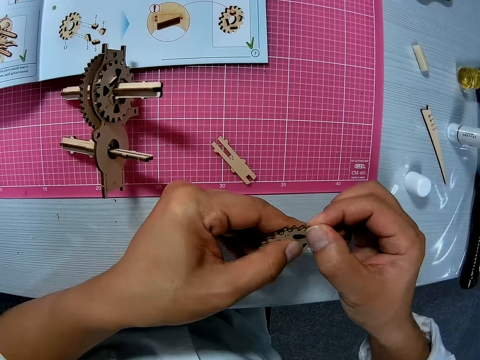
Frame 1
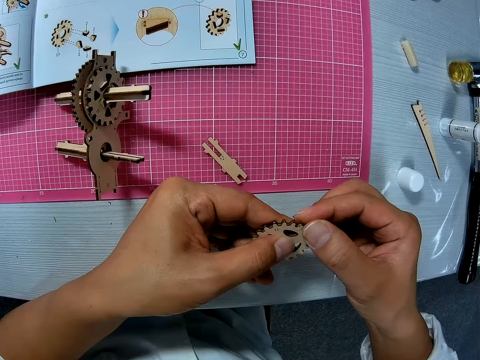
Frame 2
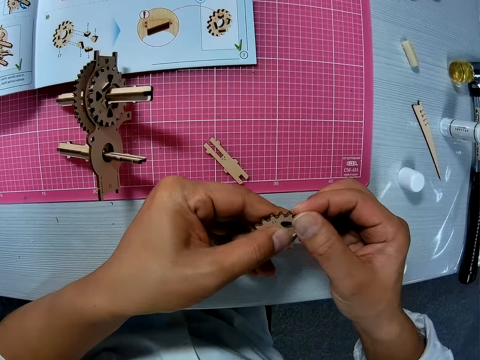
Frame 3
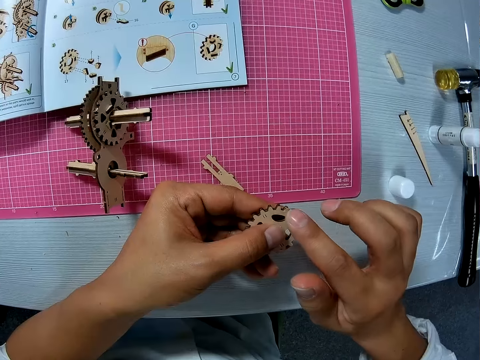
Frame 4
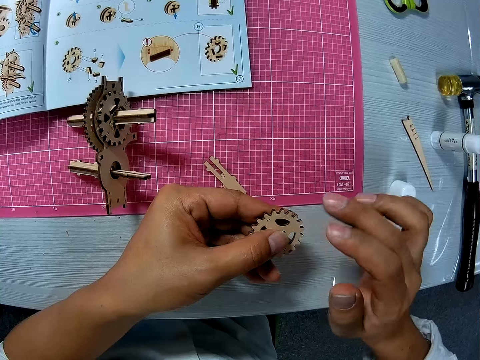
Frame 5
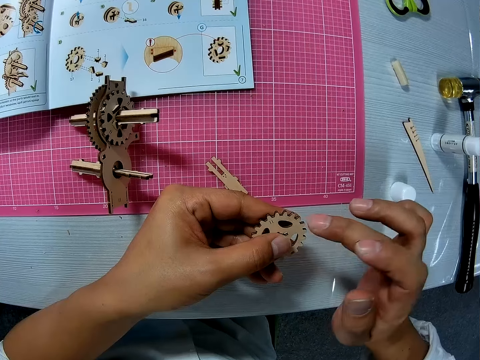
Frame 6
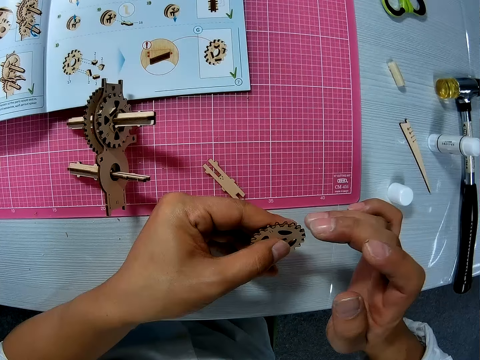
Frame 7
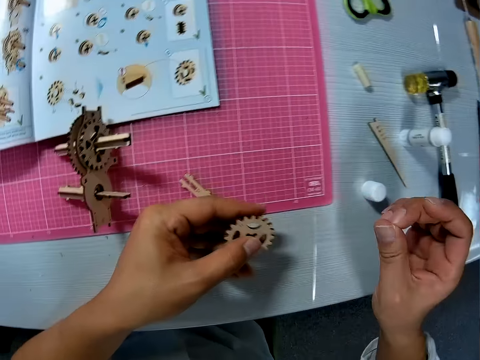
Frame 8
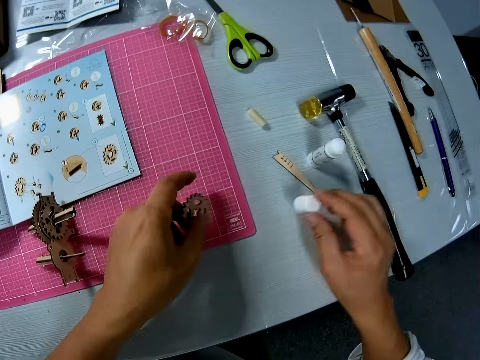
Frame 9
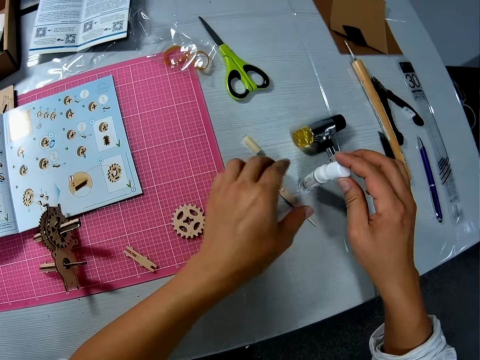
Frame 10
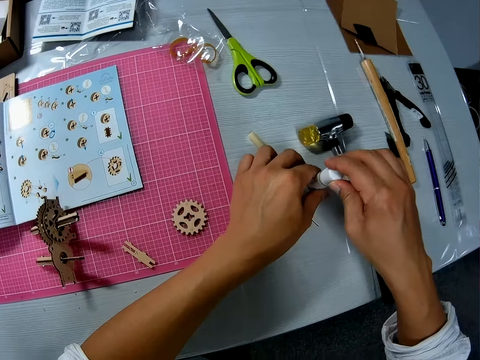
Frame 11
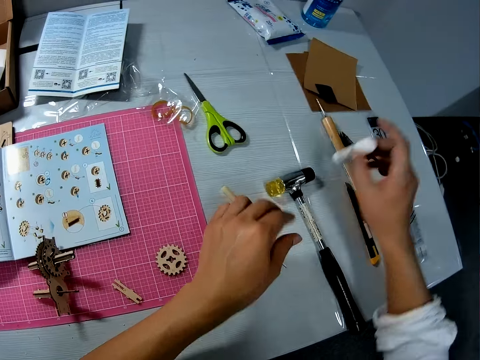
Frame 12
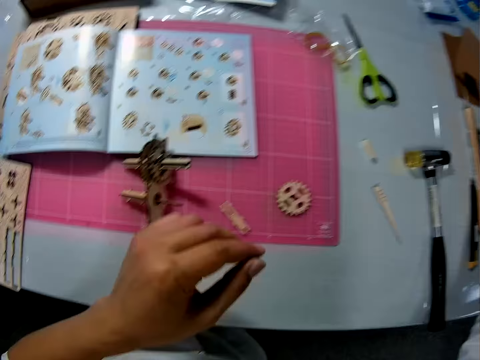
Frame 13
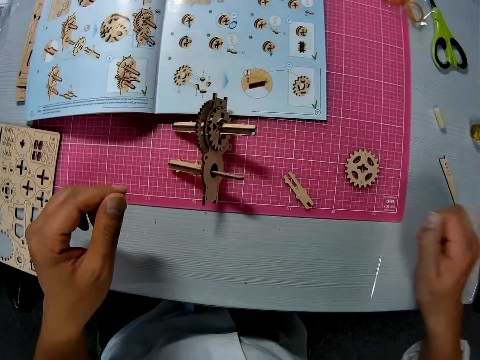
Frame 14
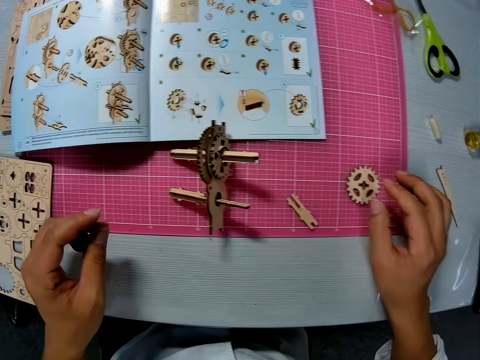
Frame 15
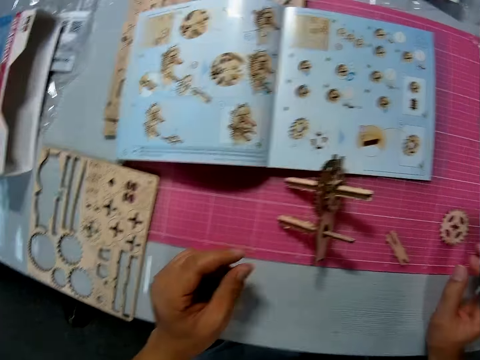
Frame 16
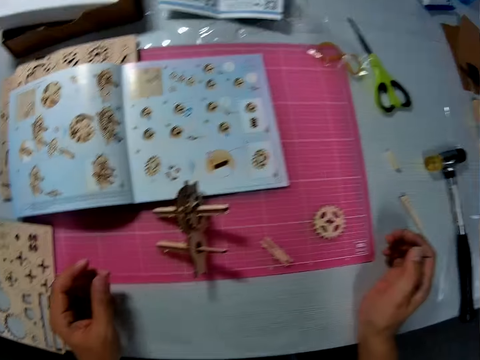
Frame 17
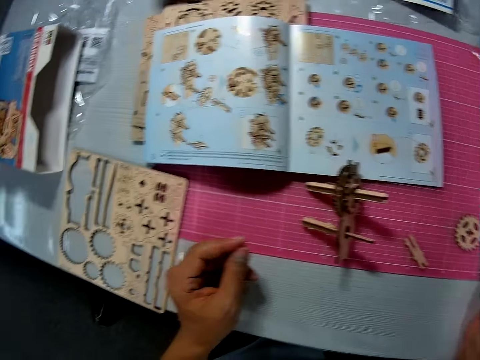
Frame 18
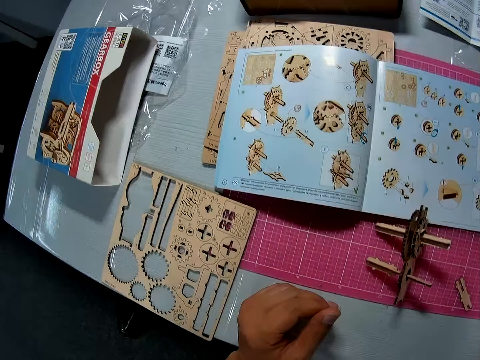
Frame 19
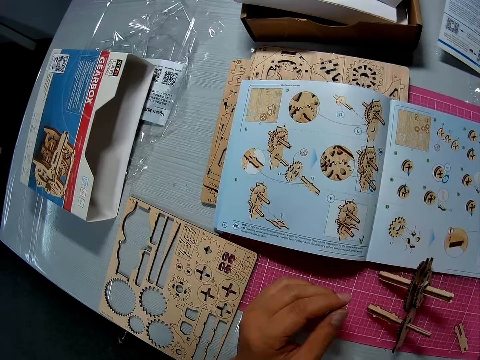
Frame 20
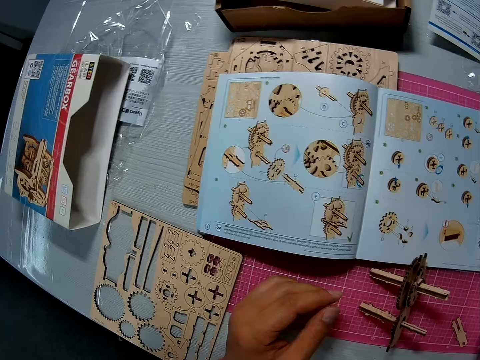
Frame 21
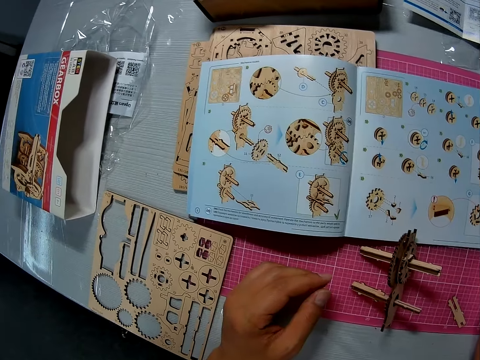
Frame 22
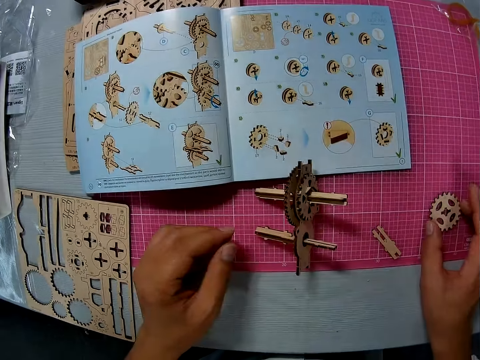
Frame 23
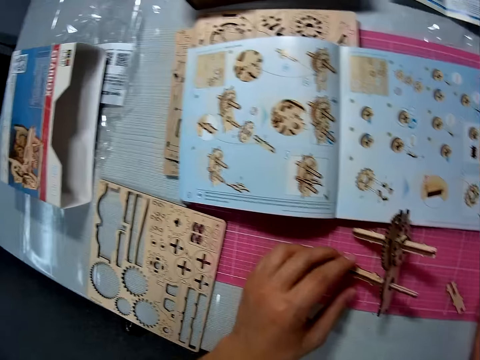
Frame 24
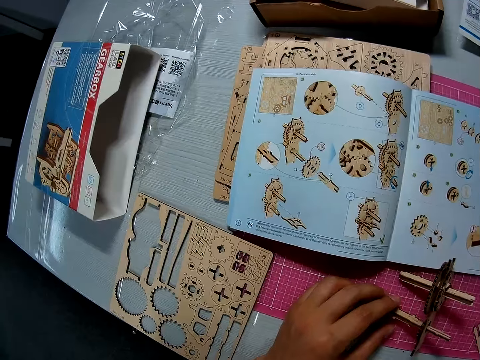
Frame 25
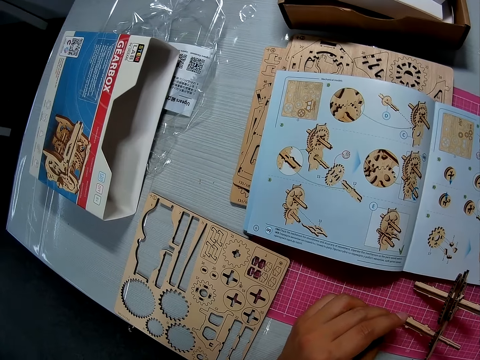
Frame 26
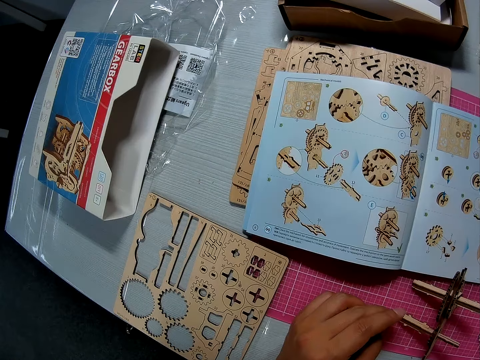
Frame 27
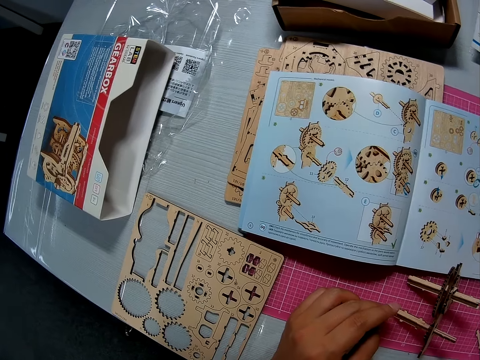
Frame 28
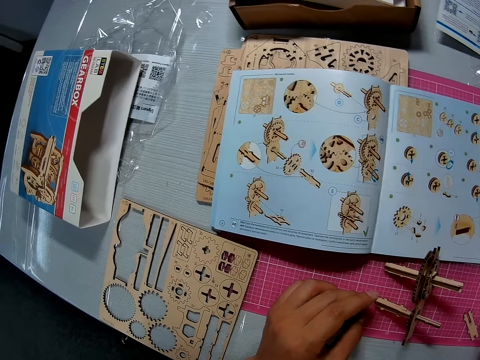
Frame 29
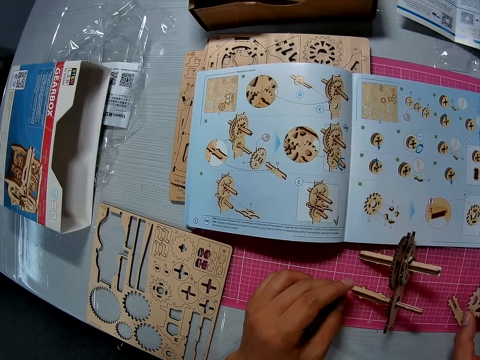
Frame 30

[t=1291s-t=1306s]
The camera wearer picks up the glue lid from the table. They close the glue. They pick up the glue. They put the glue on the table close to a cardboard. They look at the table. They pick up the piece.

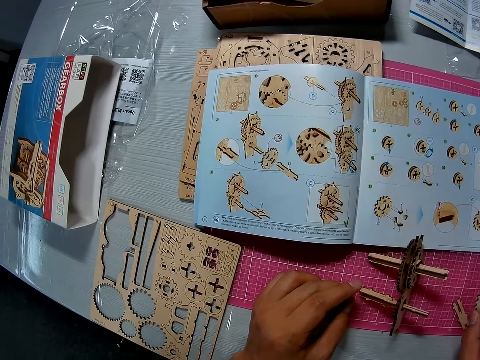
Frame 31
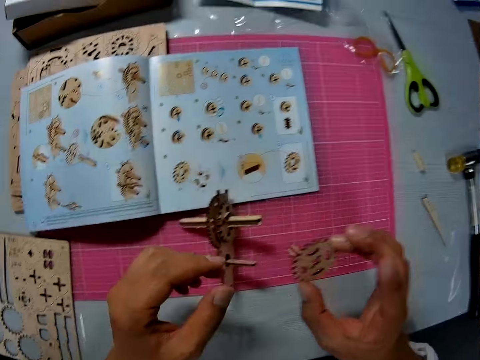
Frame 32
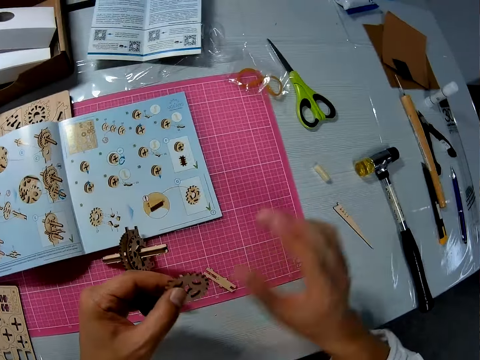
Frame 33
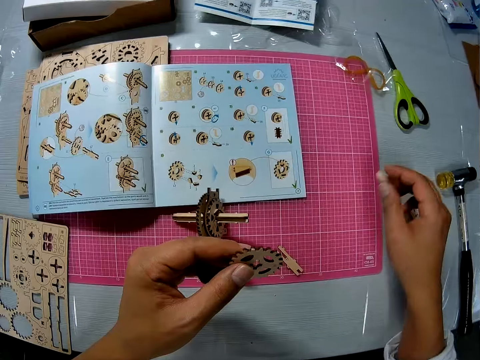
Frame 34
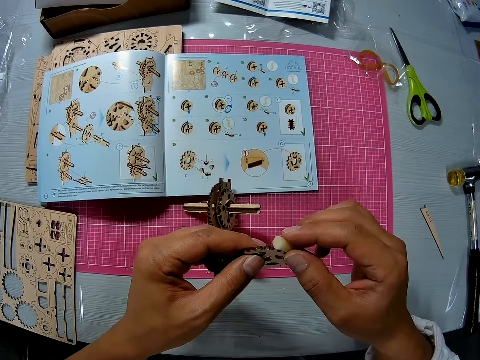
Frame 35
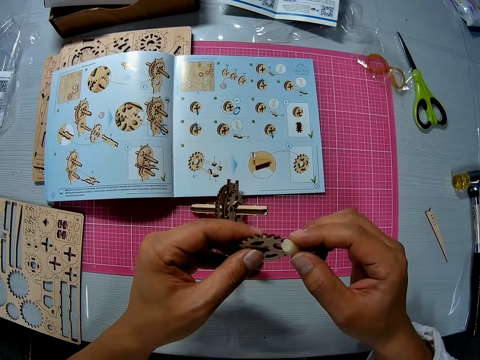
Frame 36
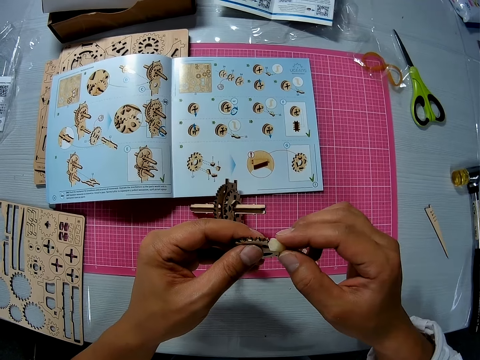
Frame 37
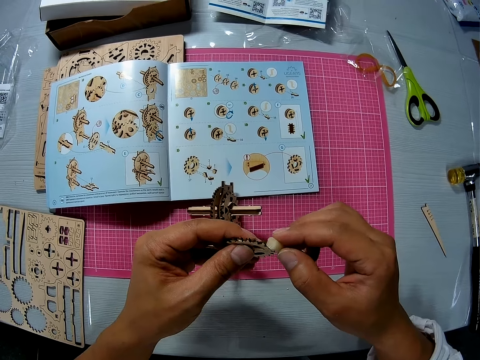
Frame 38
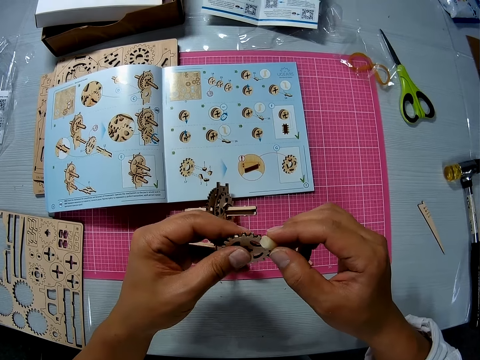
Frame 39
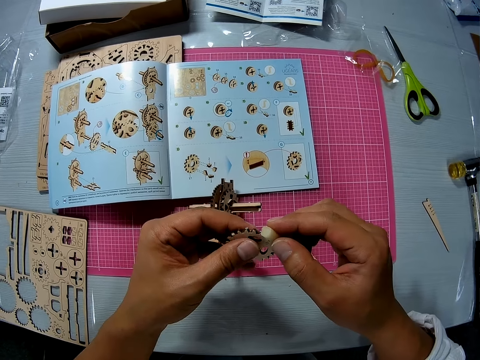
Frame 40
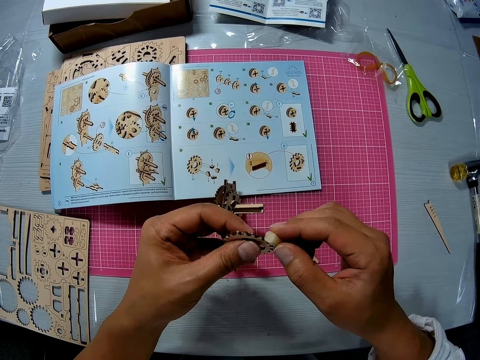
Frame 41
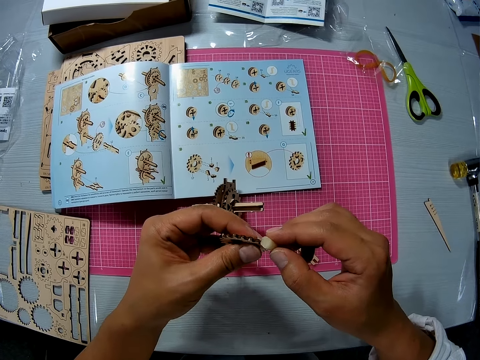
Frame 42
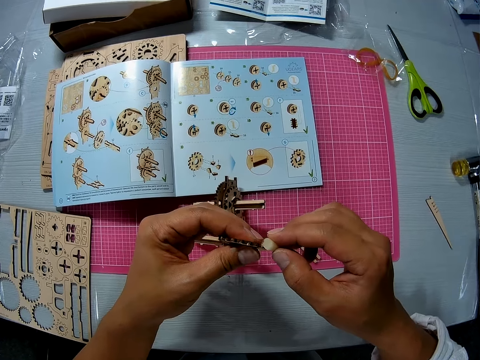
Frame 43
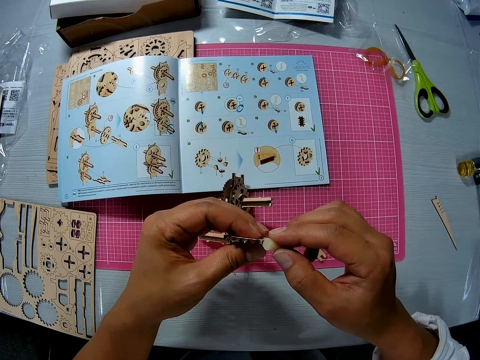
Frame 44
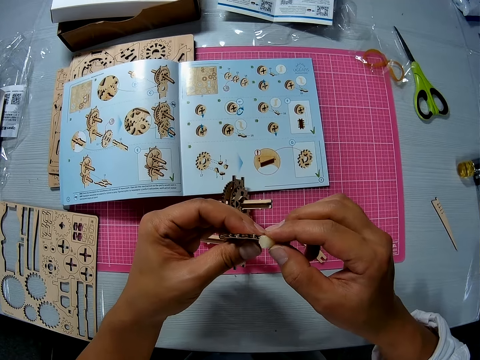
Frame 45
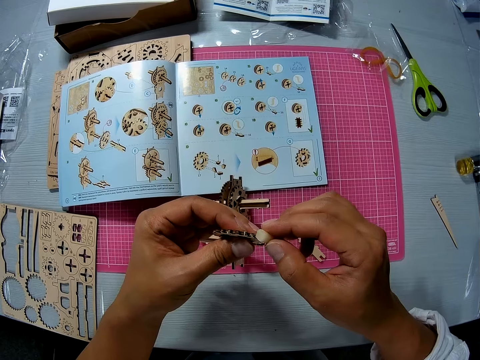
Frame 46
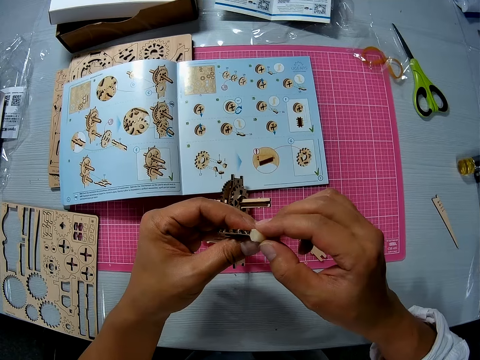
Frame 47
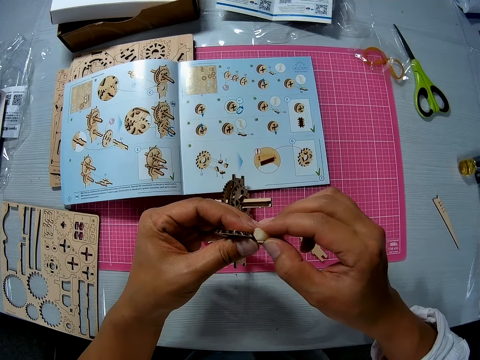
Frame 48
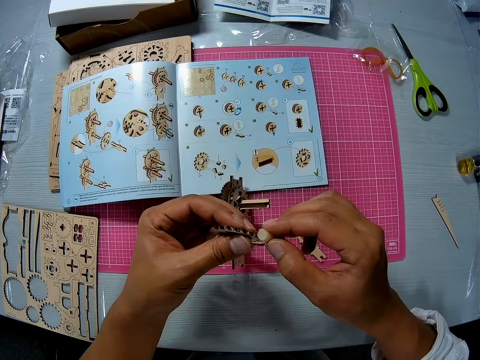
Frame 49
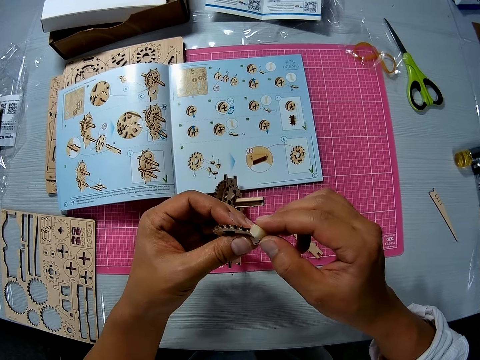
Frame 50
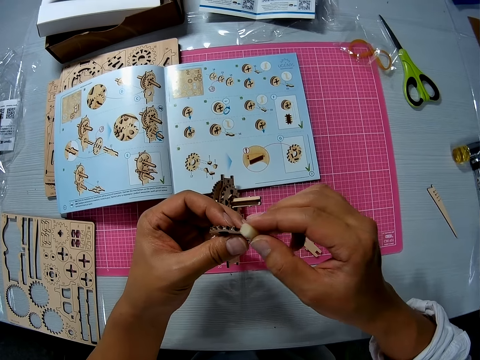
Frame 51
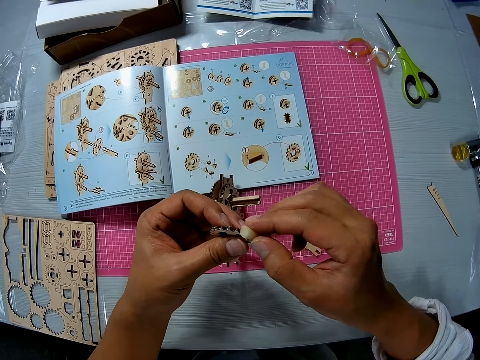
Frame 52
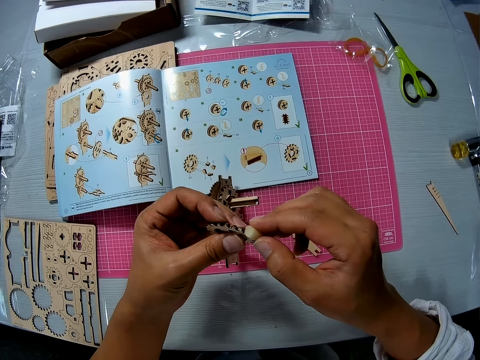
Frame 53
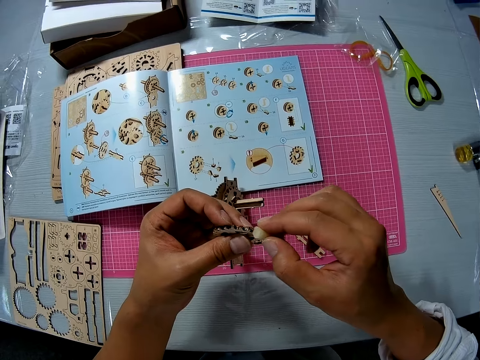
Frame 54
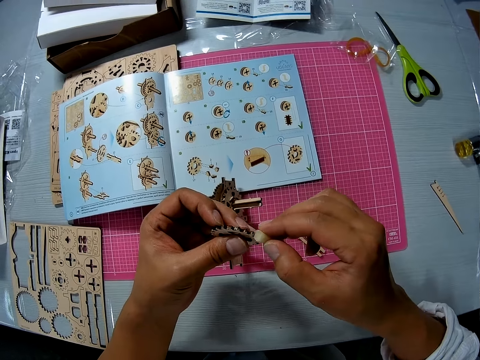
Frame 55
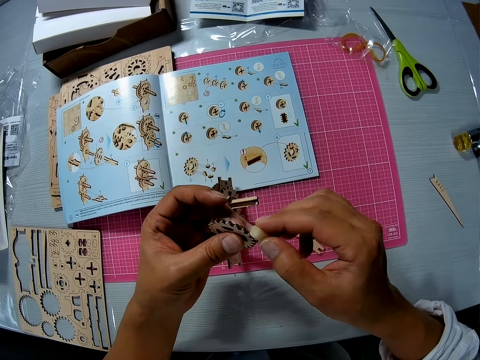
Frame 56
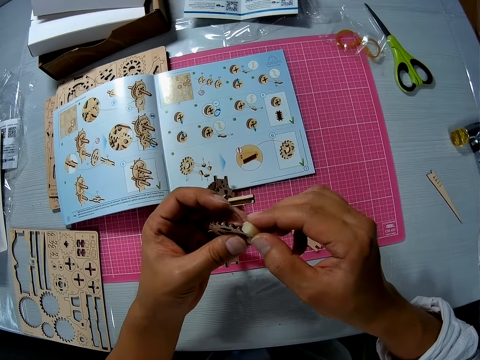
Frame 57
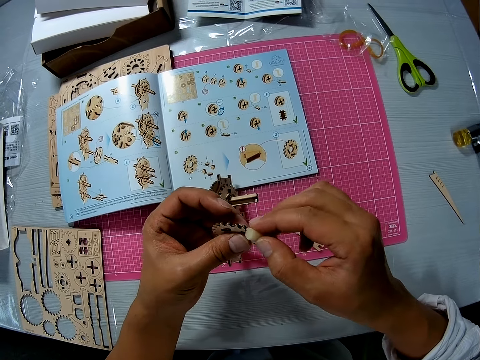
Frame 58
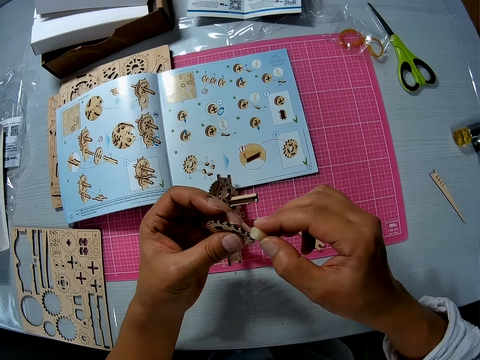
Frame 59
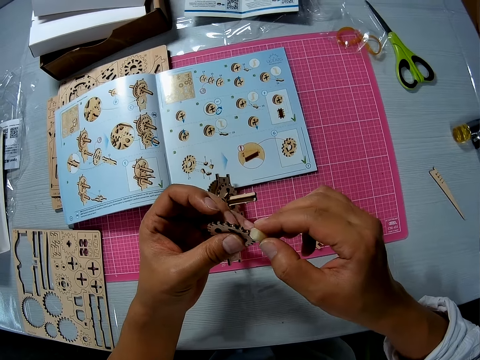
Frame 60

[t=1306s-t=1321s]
The camera wearer picks up a piece of wood craft. They pick up the glue stick from the table. They pick up the sandpaper. They smoothen the piece with the sandpaper. They apply glue on the piece of wood craft.
